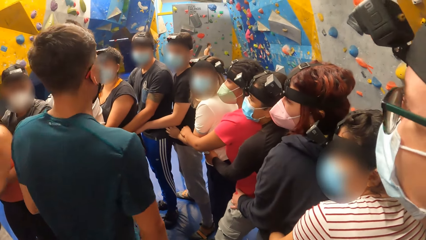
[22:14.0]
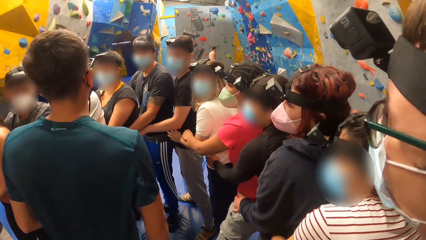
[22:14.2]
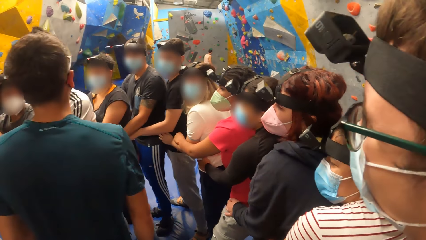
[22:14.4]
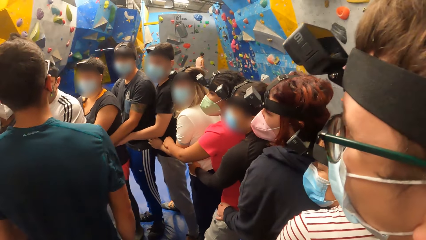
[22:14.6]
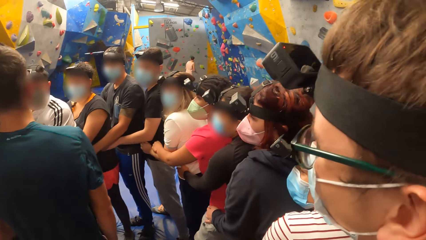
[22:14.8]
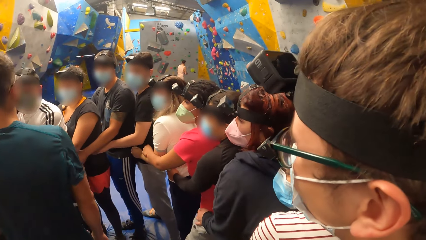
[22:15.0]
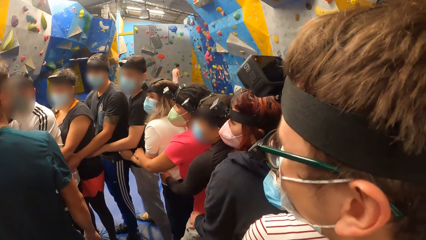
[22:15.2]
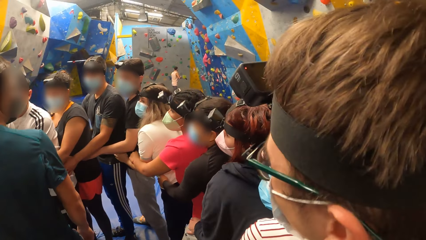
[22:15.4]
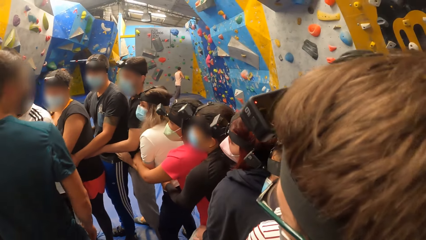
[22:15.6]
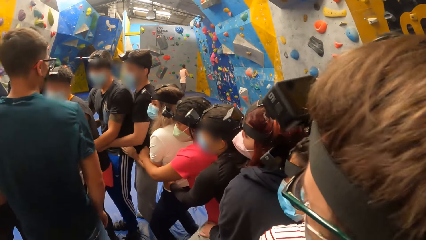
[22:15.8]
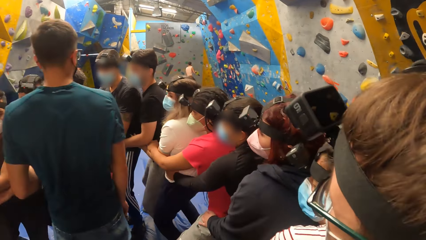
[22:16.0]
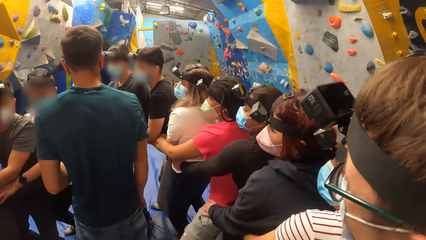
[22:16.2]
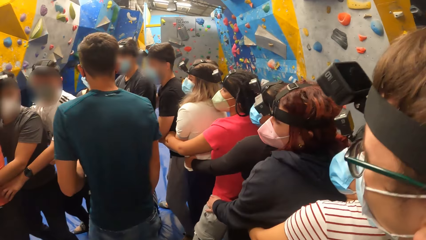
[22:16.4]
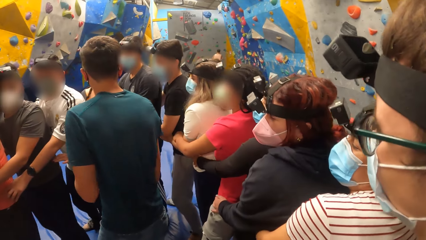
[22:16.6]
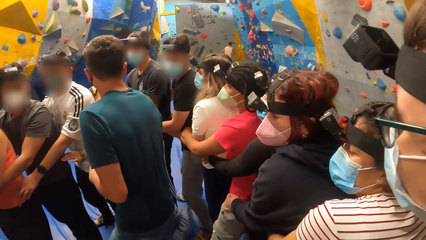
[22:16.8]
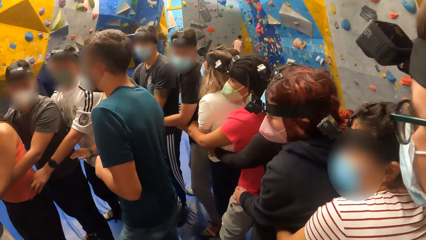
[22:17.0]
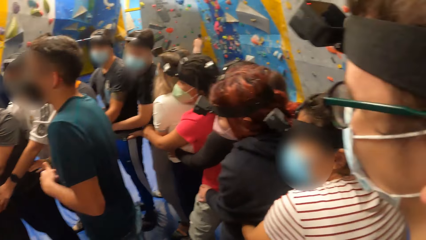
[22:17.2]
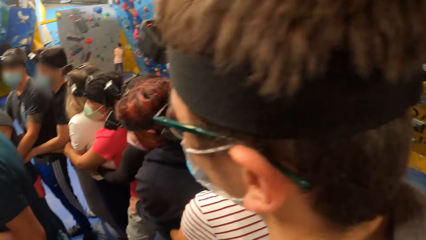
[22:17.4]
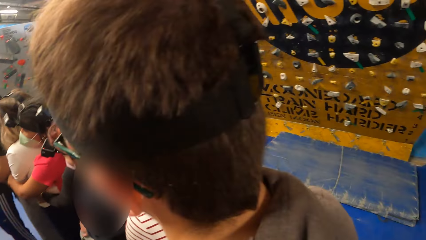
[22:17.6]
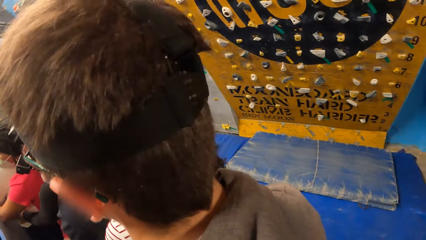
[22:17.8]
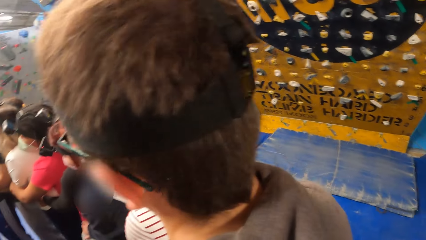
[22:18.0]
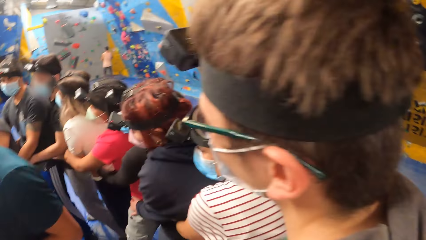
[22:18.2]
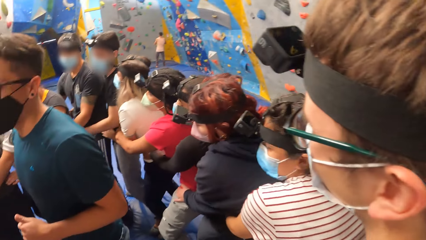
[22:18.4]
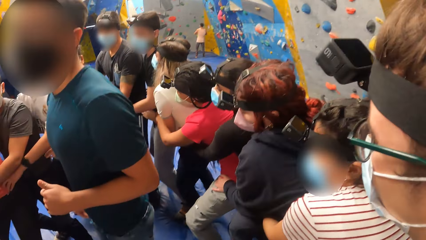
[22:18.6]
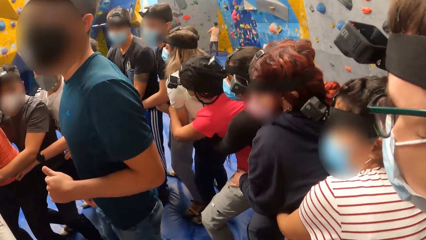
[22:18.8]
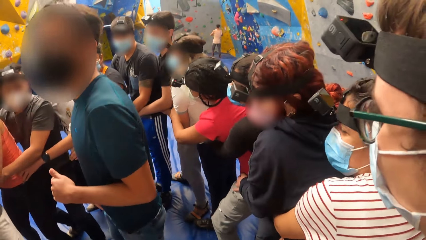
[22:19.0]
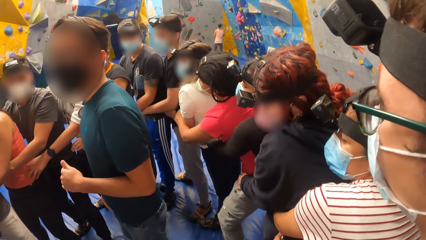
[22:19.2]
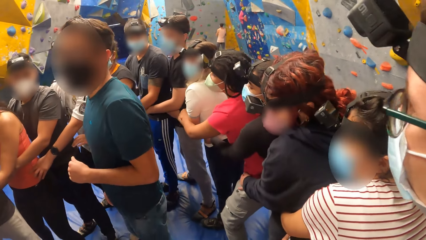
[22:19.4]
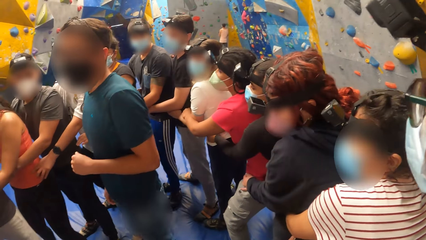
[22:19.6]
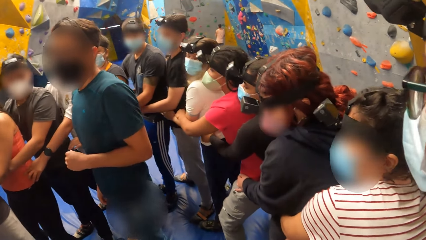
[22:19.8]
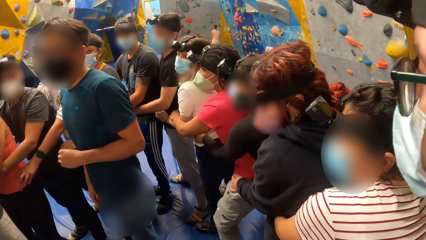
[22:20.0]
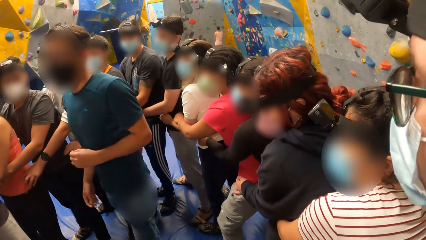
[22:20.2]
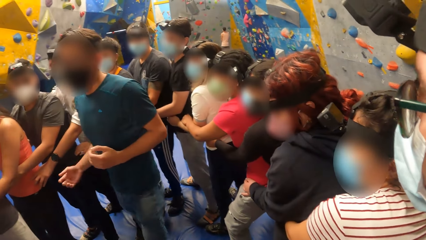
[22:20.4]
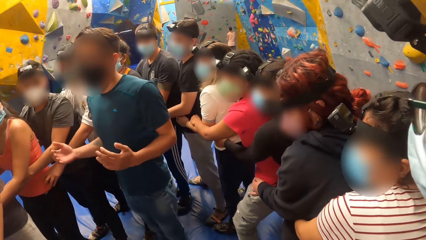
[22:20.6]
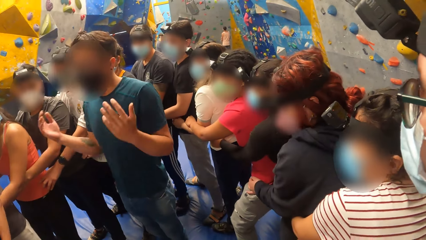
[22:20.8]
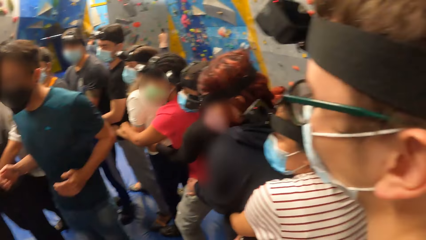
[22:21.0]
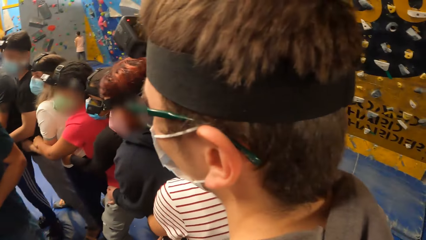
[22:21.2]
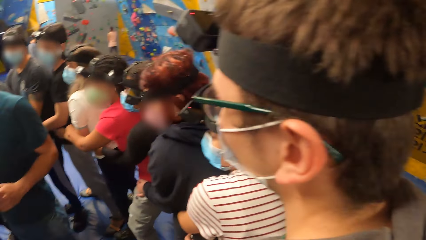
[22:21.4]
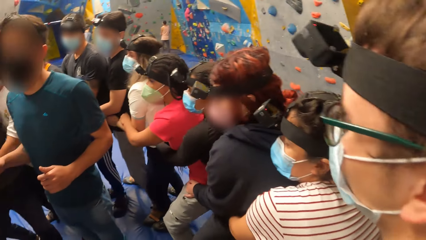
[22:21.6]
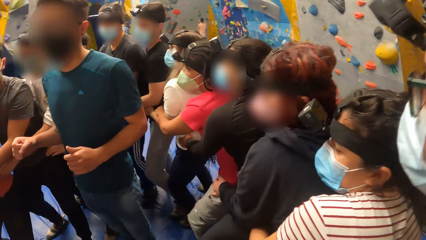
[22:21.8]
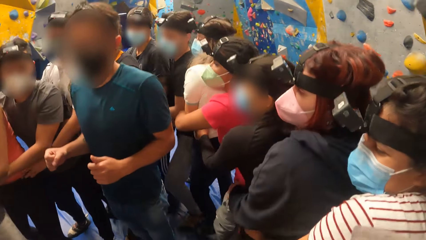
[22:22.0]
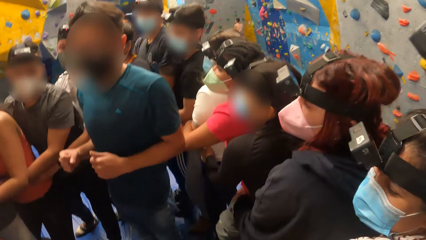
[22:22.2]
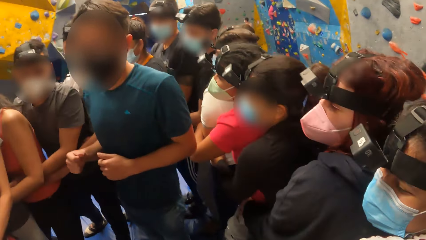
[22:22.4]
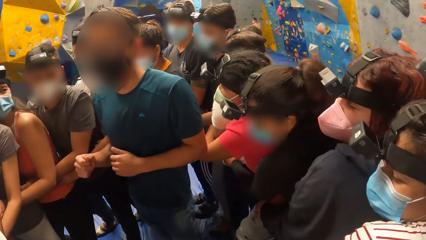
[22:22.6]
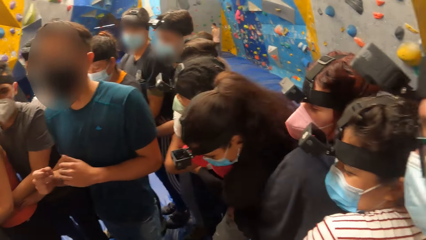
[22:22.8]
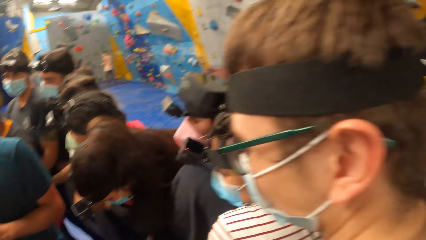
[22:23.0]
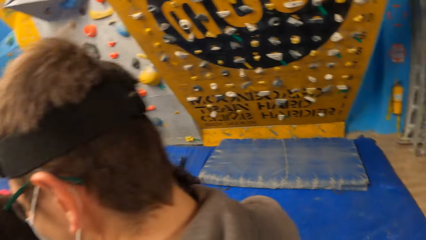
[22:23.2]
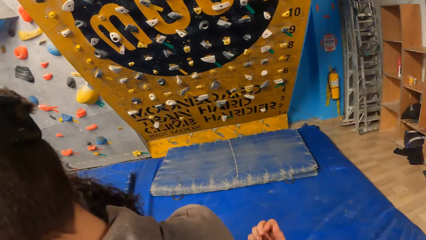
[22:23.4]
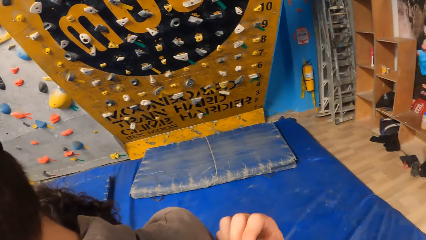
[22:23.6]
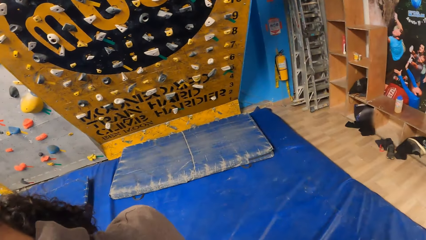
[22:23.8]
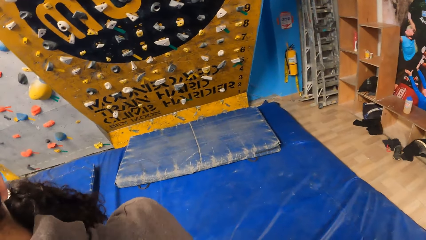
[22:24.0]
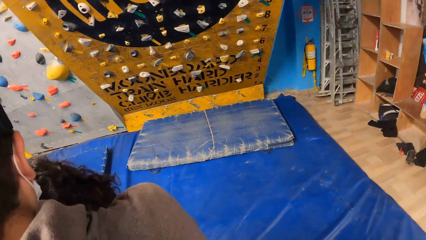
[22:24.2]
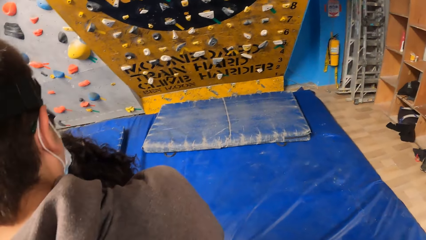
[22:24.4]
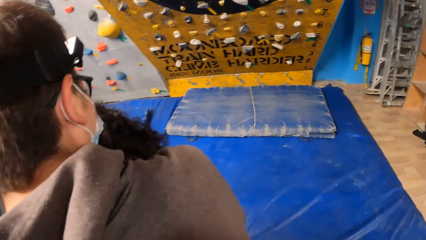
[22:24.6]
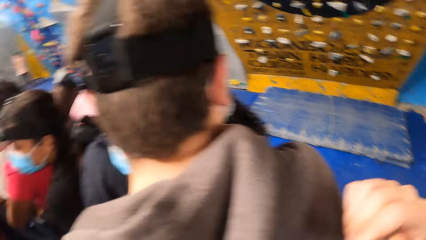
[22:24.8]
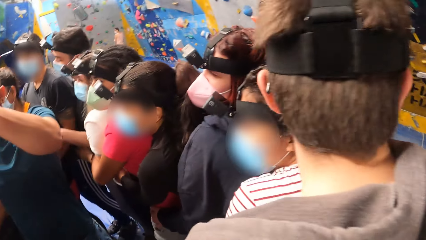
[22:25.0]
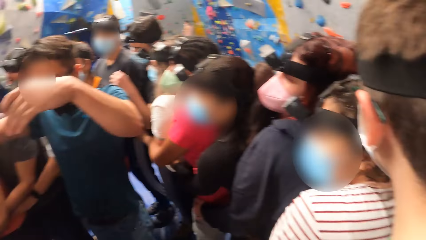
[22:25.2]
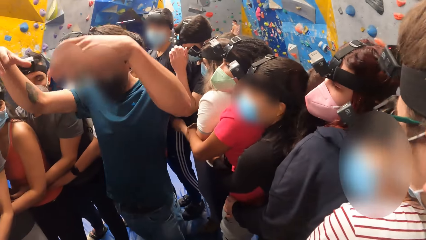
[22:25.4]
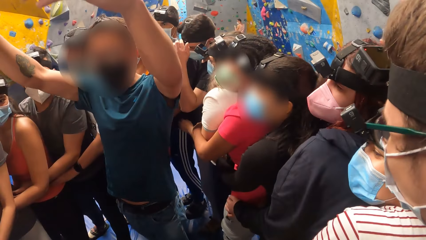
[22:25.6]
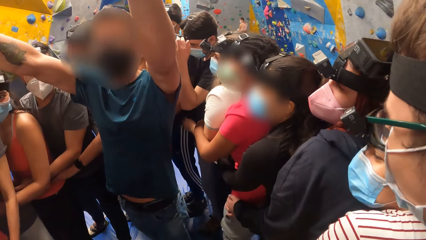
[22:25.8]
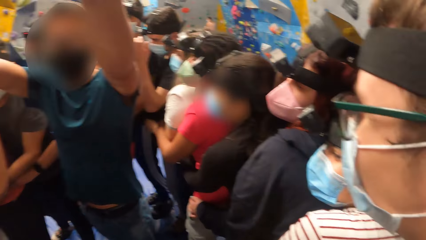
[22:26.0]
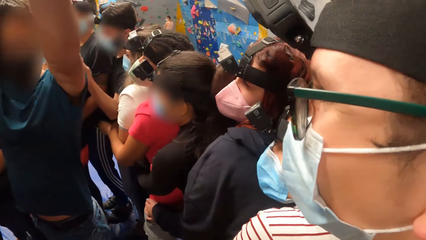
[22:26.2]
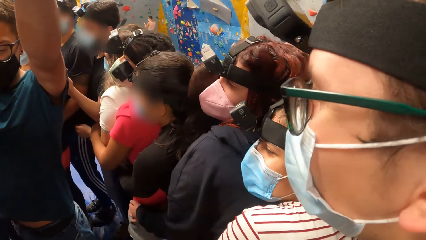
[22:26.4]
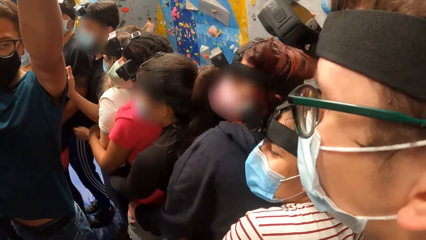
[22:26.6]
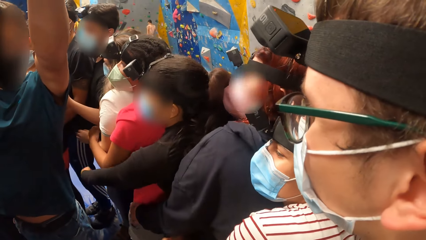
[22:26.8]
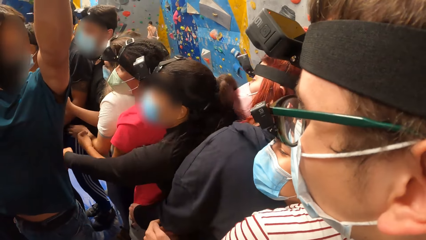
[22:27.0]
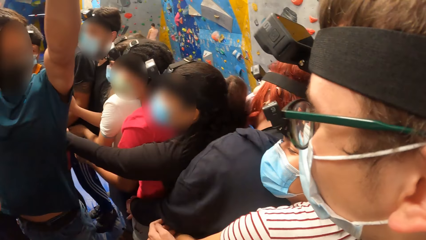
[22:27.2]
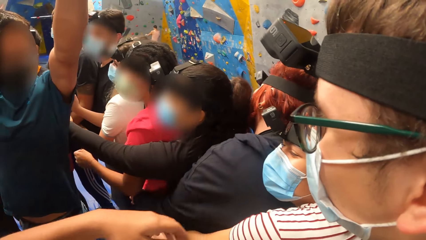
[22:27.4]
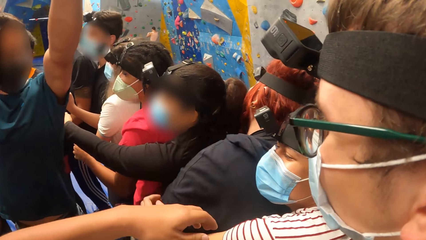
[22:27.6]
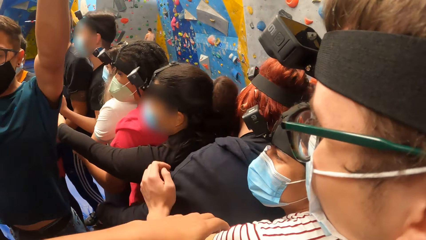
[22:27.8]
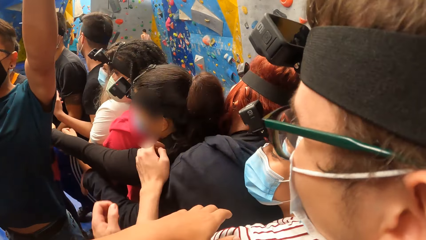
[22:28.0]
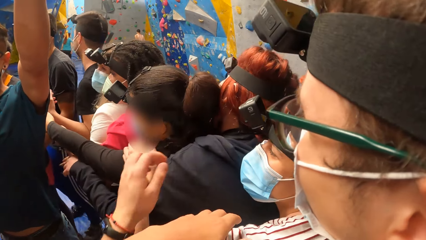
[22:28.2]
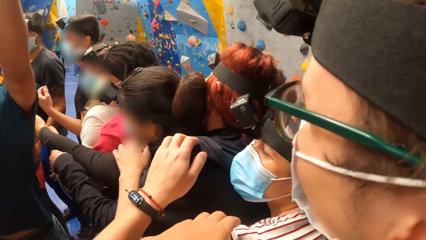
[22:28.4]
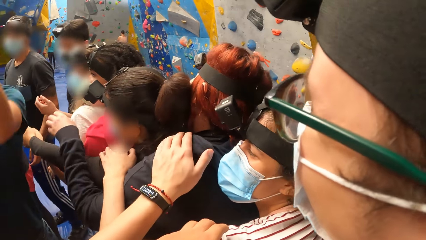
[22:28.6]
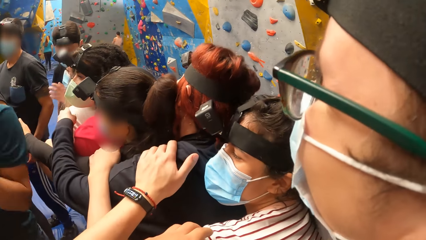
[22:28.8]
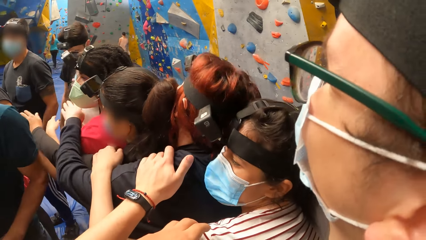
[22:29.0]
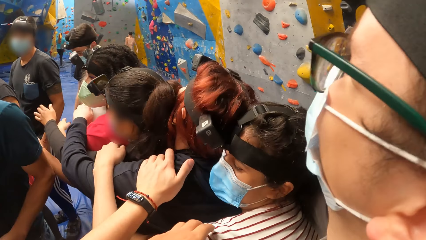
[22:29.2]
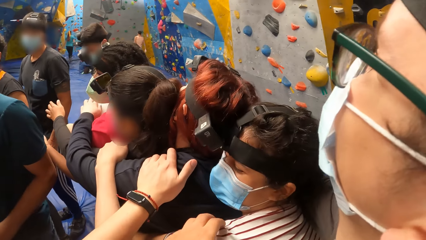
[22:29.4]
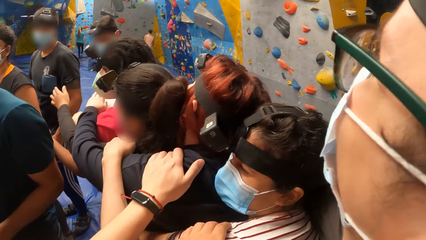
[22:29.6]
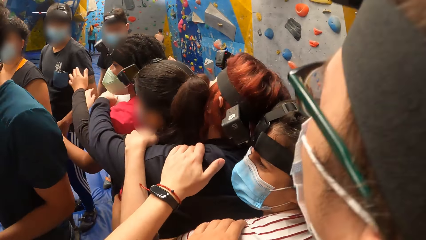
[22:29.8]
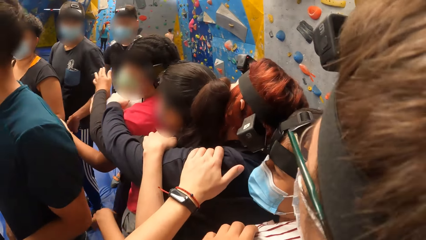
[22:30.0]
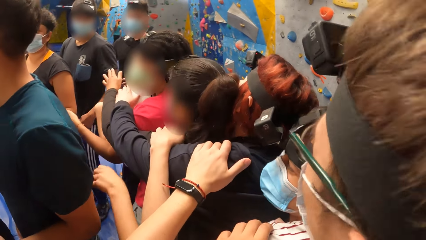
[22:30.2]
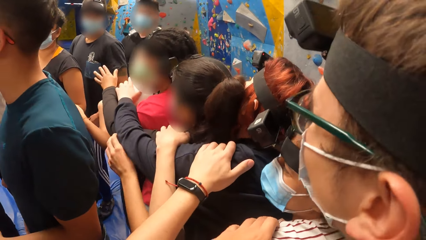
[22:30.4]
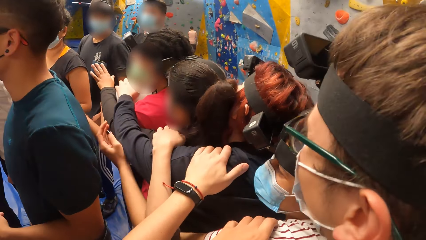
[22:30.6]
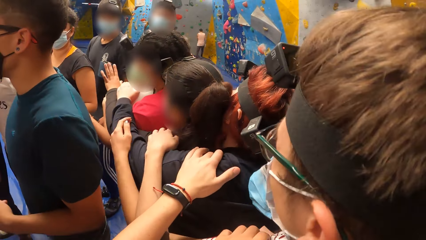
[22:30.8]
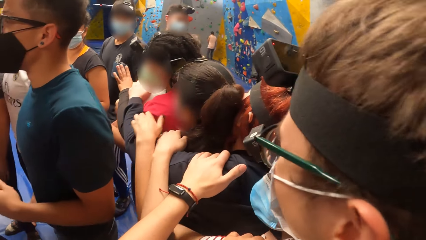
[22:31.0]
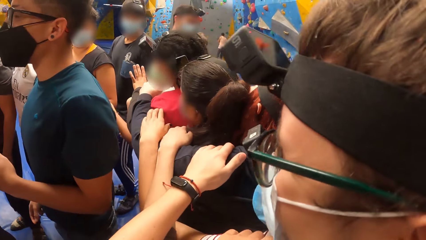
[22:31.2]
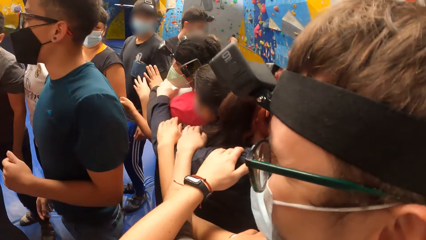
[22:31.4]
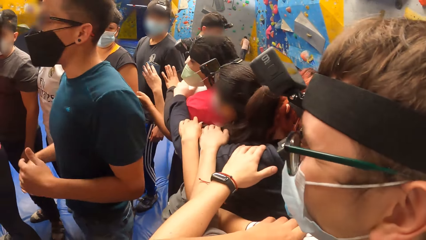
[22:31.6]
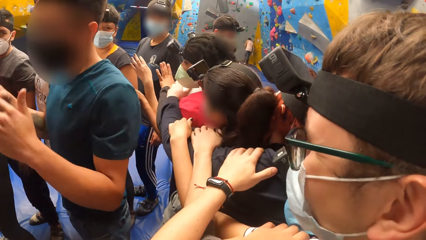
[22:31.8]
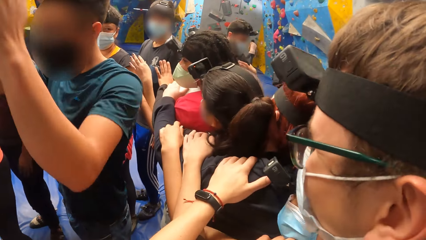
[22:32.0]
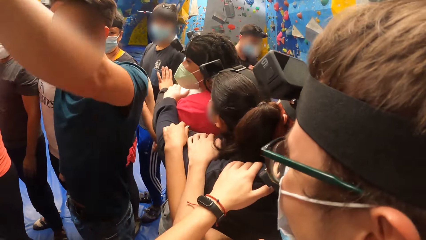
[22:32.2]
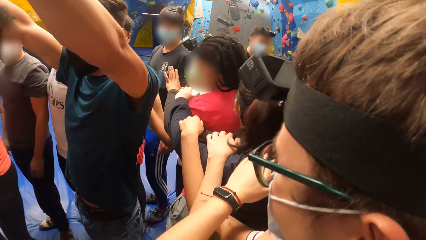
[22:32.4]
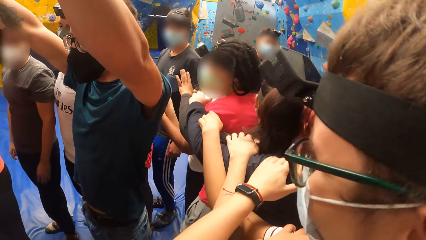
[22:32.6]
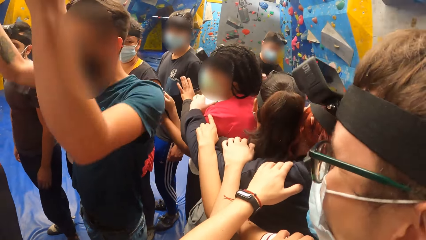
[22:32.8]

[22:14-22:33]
The man interacts with the group of people. The camera wearer exercises with the group of people round the man. She holds a woman's left shoulder with her left hand.
